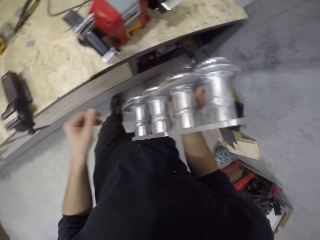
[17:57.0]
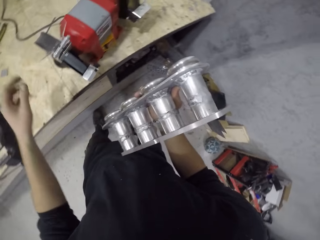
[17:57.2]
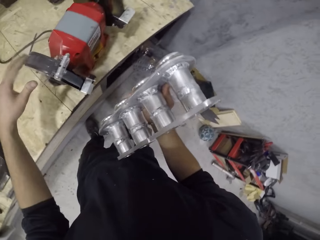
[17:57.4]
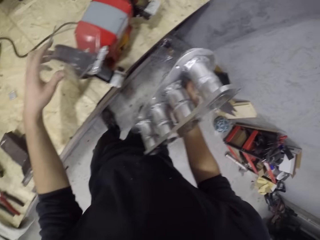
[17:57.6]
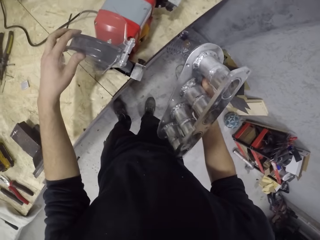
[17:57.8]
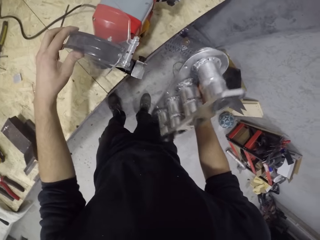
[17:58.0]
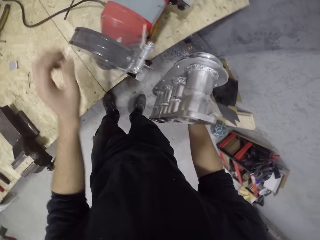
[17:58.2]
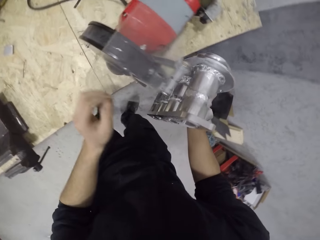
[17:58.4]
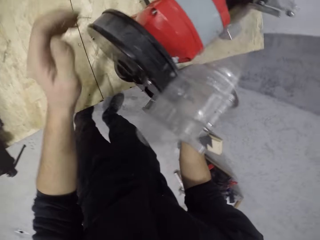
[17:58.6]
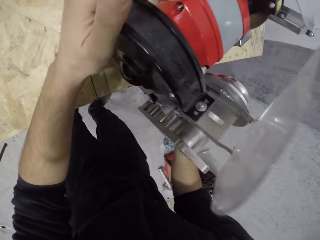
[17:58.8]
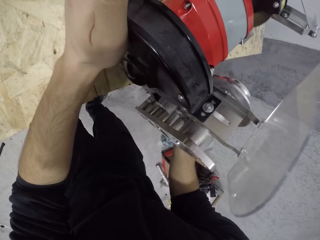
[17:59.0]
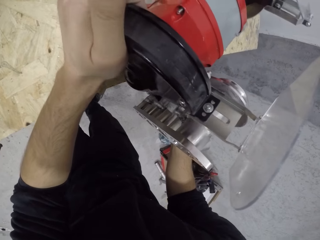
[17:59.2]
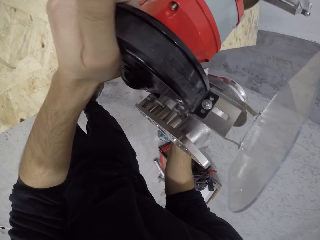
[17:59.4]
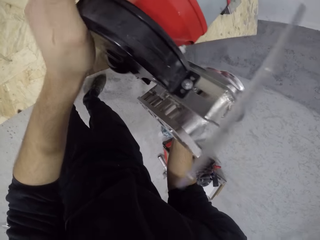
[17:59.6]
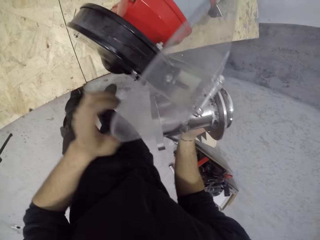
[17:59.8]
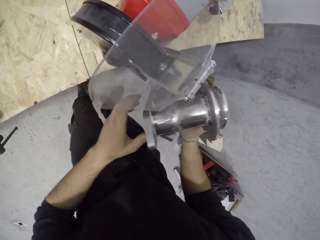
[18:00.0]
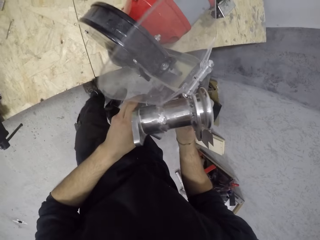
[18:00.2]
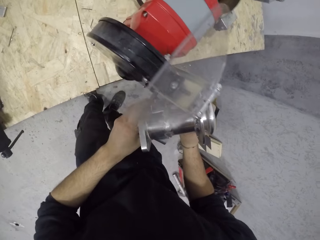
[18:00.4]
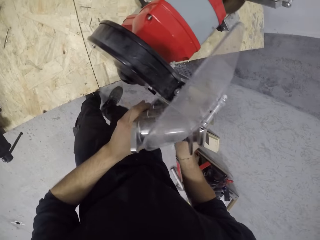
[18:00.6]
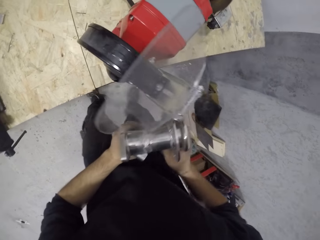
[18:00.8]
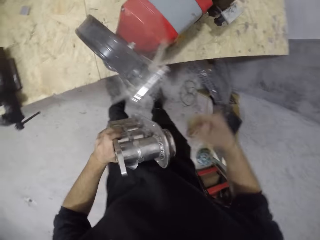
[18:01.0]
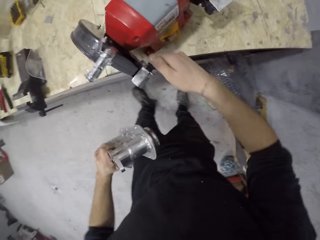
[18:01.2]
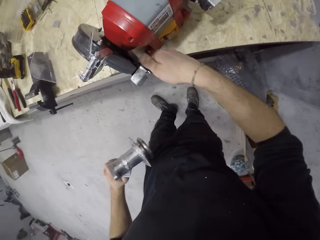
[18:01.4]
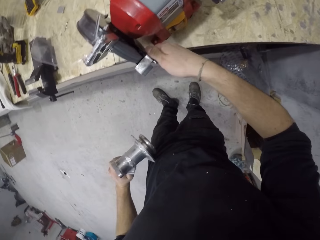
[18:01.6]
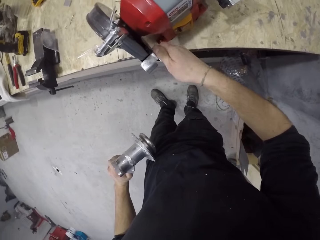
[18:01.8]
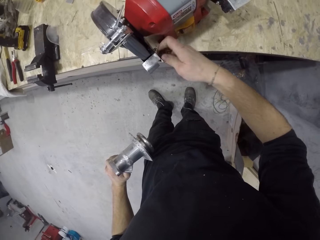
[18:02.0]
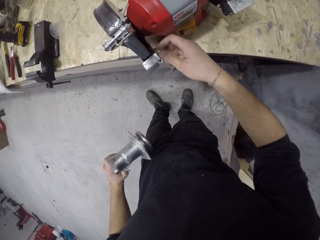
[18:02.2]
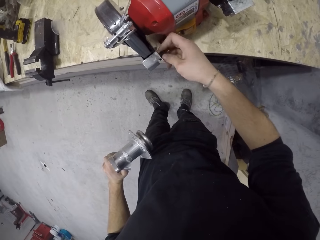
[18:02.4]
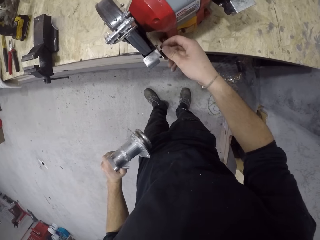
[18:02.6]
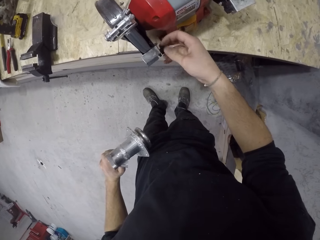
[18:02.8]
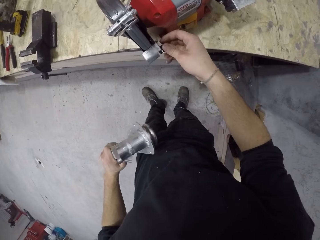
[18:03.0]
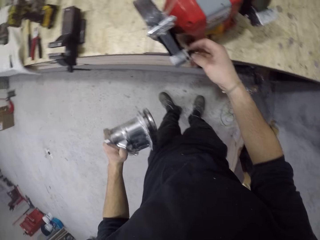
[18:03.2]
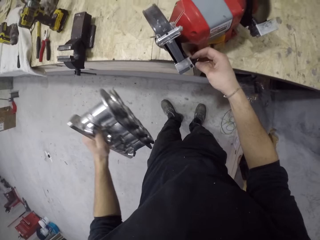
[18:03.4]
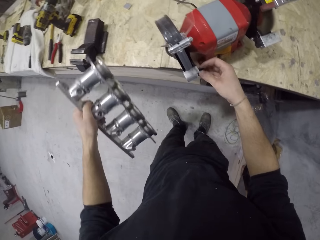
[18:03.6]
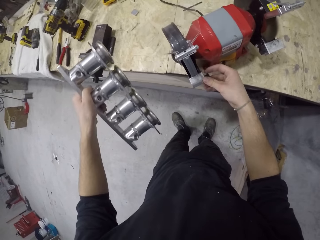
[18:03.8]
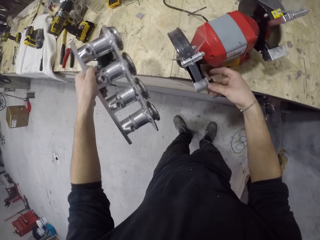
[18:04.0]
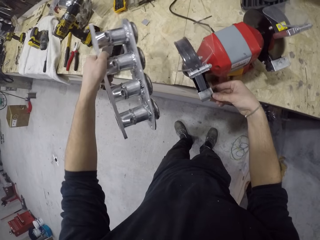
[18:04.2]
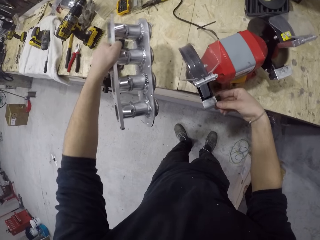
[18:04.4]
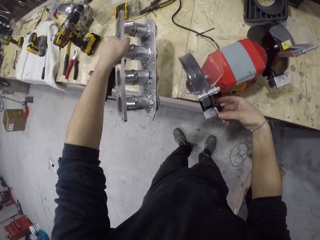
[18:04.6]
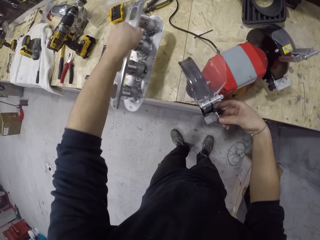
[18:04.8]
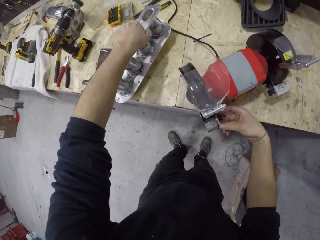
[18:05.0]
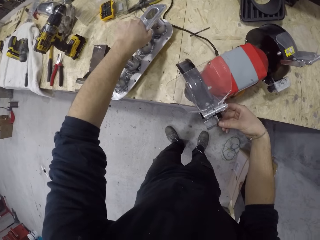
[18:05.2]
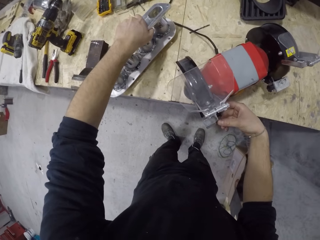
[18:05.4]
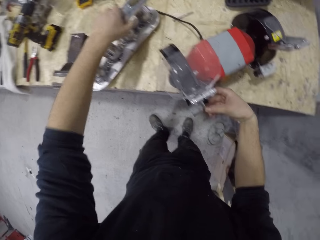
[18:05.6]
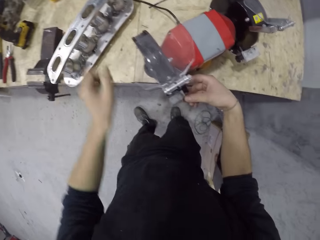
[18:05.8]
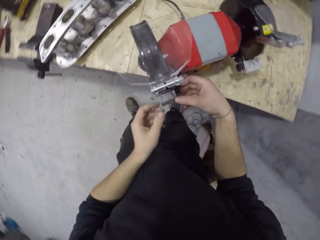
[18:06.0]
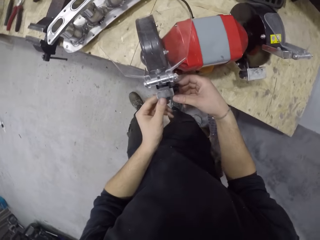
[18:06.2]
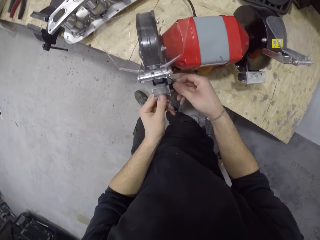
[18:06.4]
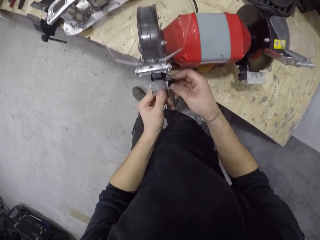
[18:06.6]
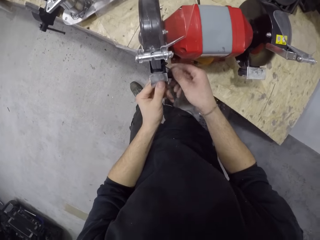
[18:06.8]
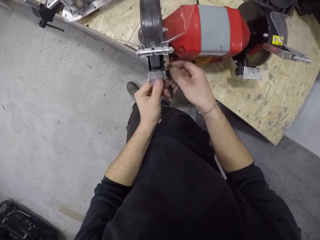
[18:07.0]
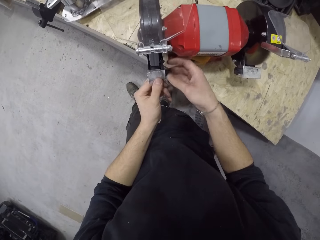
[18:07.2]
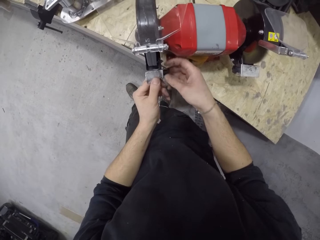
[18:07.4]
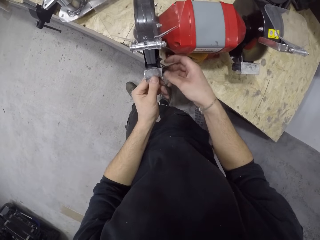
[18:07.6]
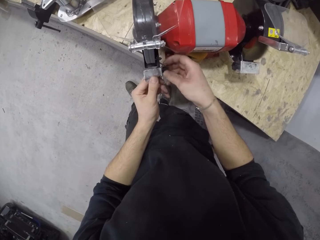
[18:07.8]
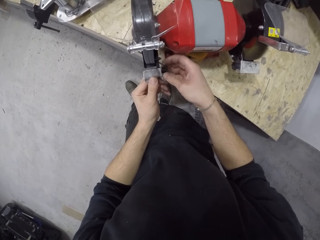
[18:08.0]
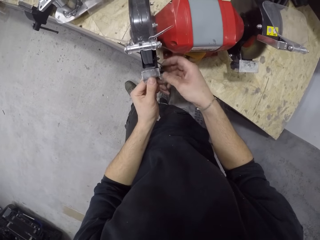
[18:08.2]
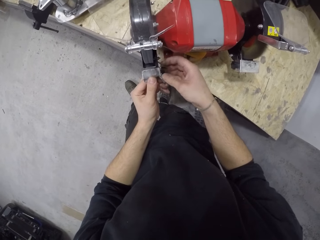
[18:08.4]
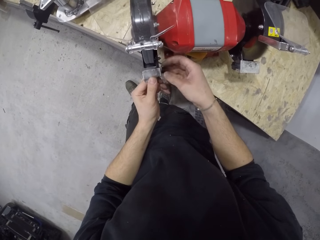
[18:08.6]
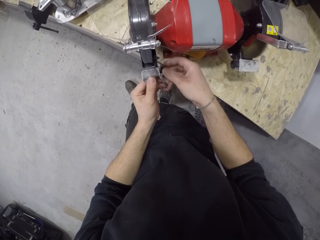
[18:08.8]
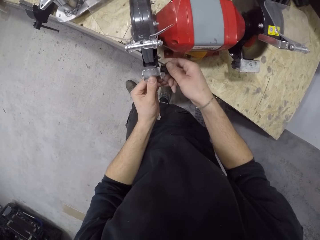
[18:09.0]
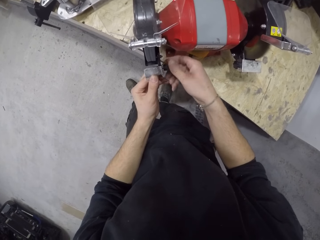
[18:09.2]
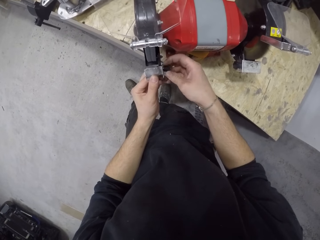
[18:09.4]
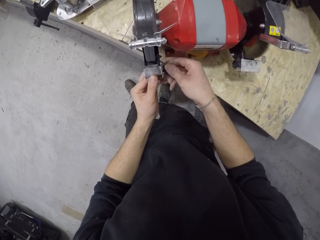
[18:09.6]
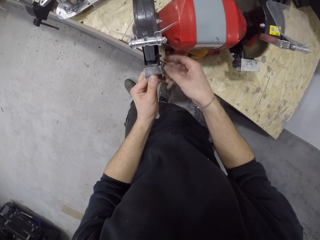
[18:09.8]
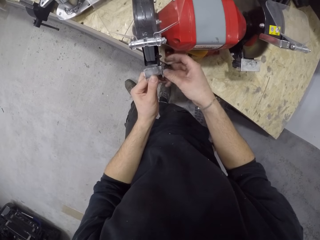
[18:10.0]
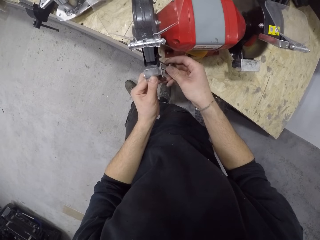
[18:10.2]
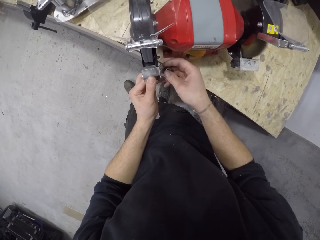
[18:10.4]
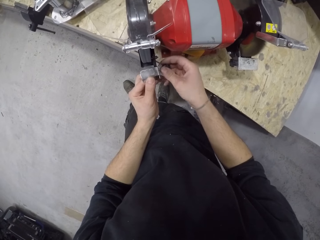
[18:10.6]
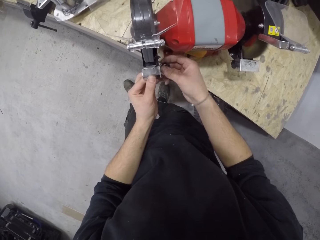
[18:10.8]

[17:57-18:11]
The camera wearer touches the bench grinder on the work table with his left hand. He moves the bench grinder on the work table with his left hand. He shapes metal with a metal shaping machine. He switches the engine block to his left hand. He opens a part of the metal shaping machine. He turns a knob on the bench grinder on the work table with his right hand. He drops the engine block on the work table with his left hand. He opens a part of the metal shaping machine. He loosens a metal plate from the bench grinder on the work table with both hands.

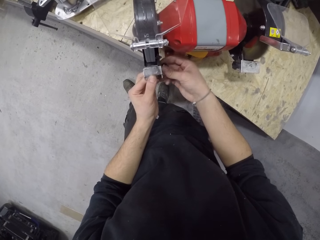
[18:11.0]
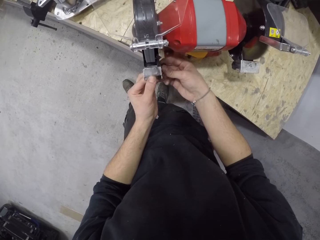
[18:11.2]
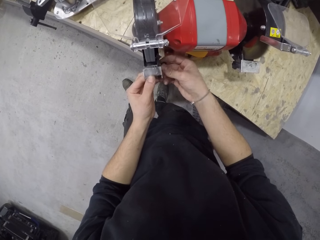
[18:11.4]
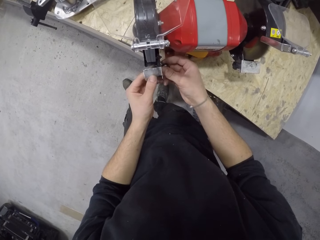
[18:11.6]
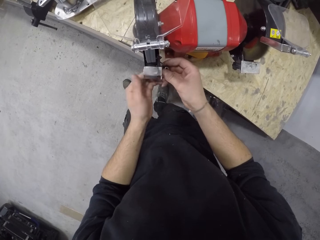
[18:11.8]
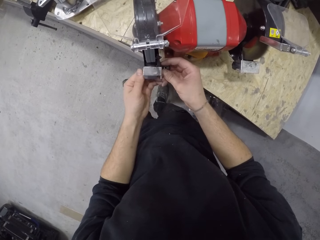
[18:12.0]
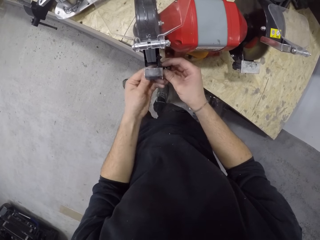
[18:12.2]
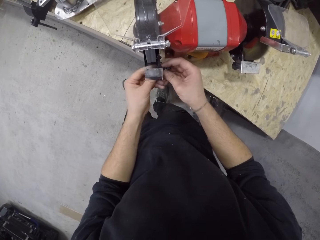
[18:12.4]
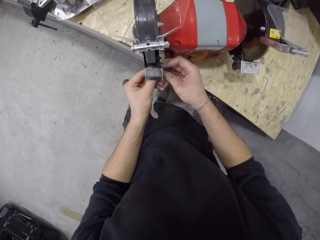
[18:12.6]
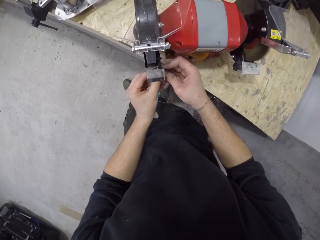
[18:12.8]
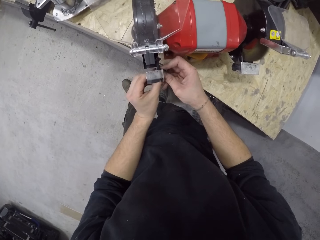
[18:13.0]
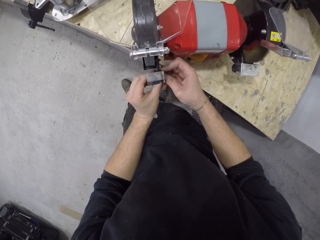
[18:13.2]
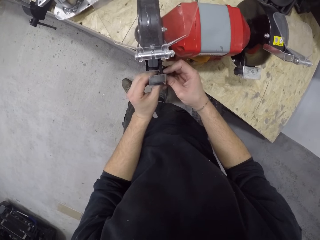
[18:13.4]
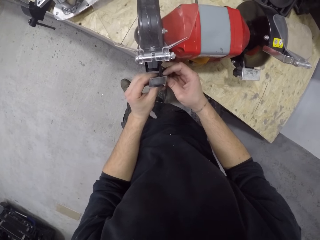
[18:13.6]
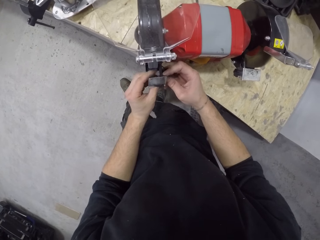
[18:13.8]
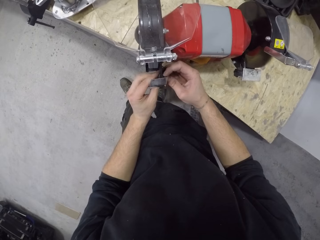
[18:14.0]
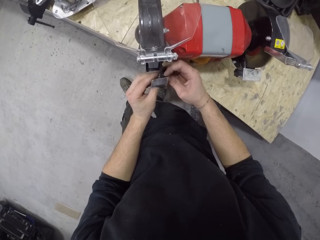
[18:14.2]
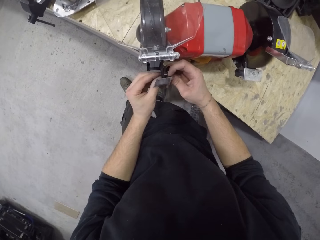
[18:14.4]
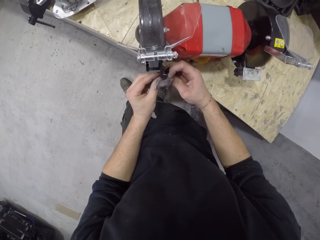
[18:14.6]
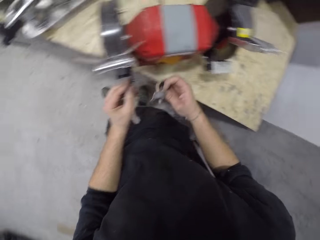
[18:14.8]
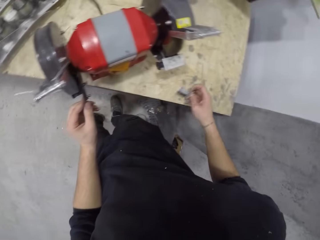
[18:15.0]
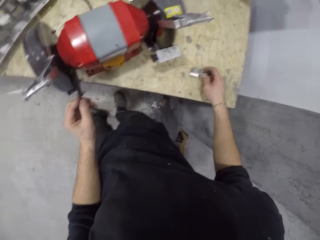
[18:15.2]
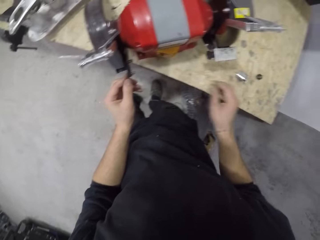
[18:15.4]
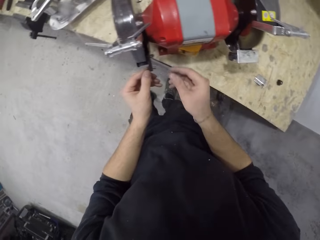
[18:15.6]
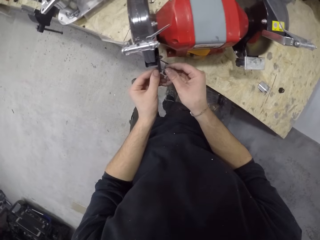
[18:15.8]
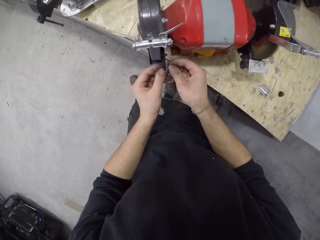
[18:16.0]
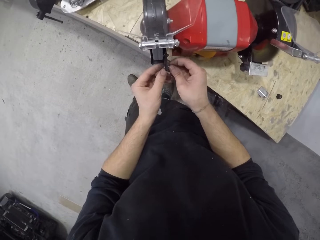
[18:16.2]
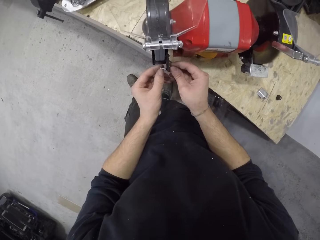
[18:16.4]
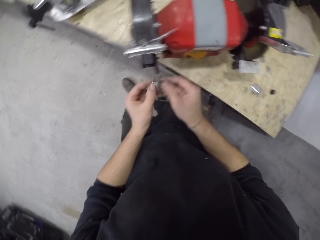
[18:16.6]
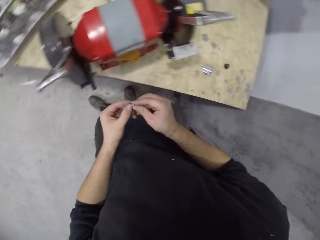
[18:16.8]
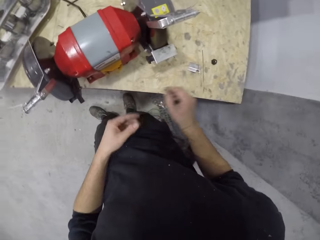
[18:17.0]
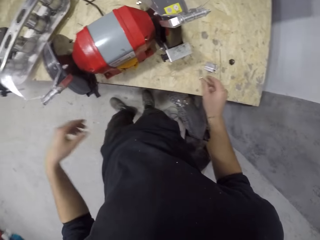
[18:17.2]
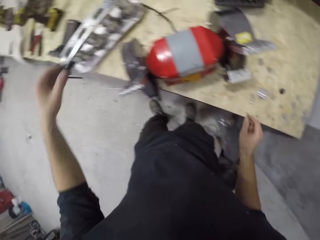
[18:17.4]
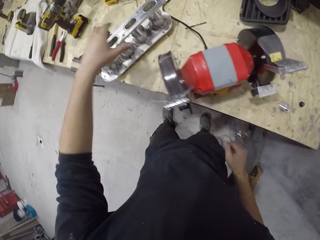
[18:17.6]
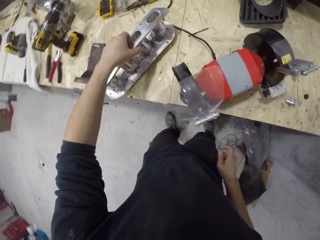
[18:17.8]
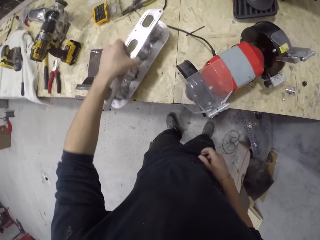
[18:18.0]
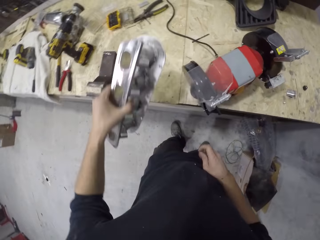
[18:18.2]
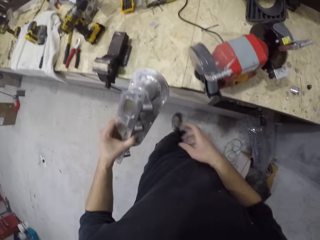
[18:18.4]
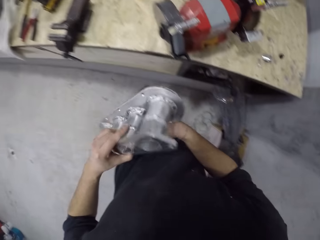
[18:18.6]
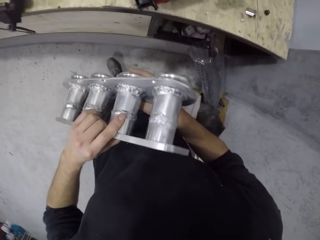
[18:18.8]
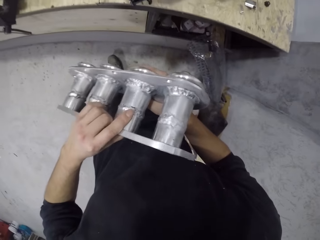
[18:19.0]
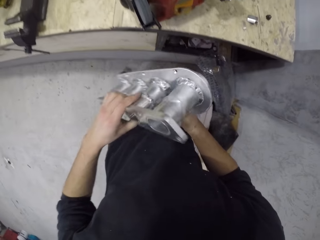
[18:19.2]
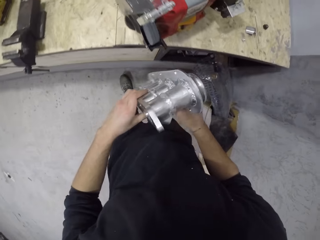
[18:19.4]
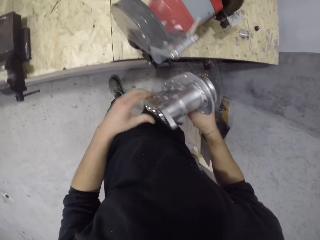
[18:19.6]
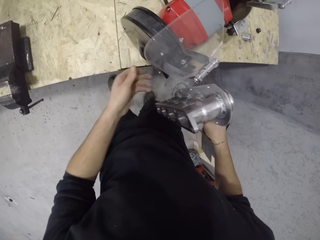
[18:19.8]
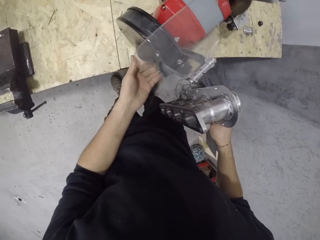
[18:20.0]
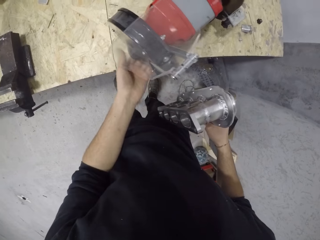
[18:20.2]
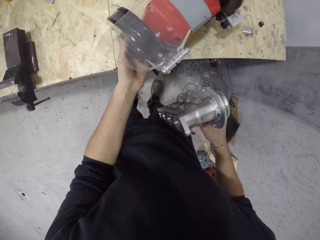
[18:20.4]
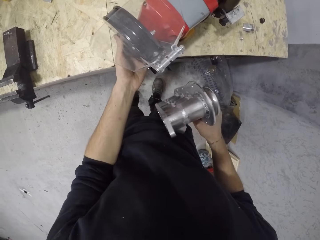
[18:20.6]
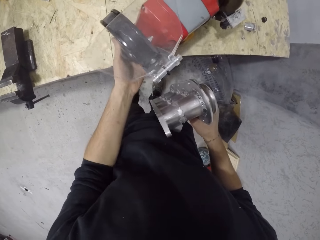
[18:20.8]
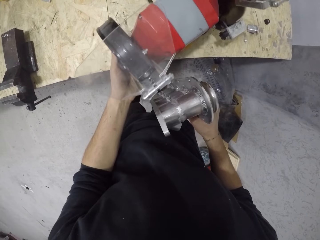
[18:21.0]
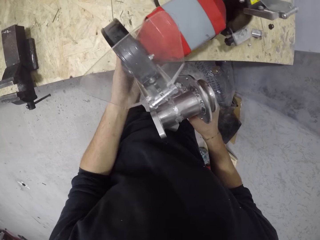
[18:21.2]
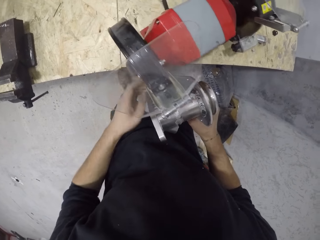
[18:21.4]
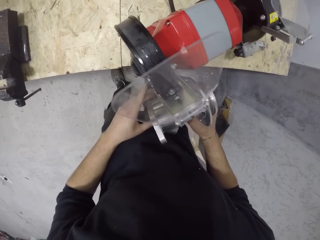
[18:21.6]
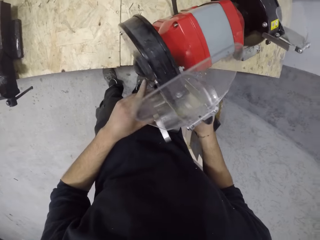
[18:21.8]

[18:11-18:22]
The camera wearer drops a detached metal tool rest in his right hand on the table. He removes a screw from the bench grinder with his right hand. He drops the screw in his right hand on the table. He picks up the manifold on the table with his left hand. He touches the manifold in his left hand with his right hand. He turns on the bench grinder with his left hand. He grinds the manifold in both hands on the bench grinder.
